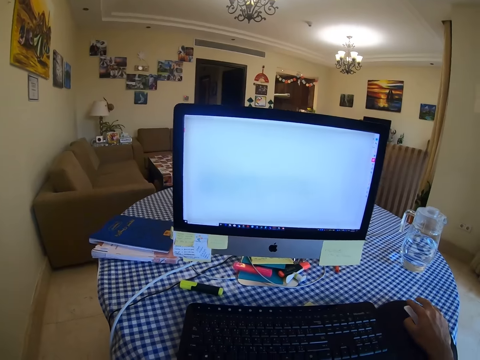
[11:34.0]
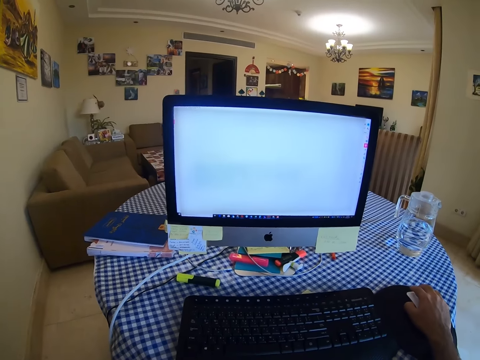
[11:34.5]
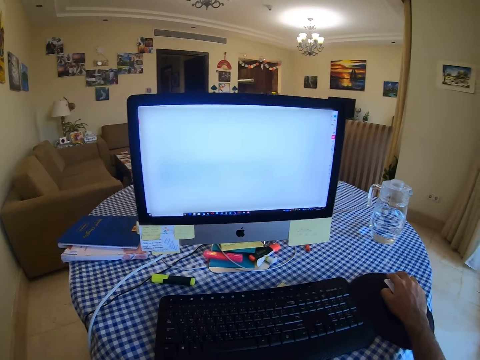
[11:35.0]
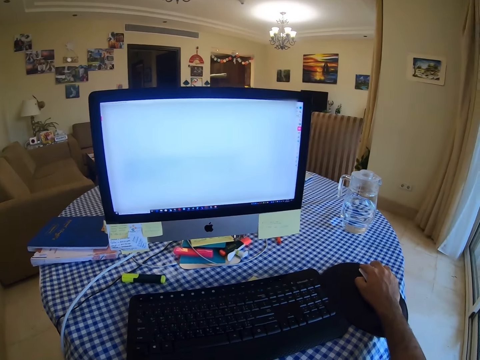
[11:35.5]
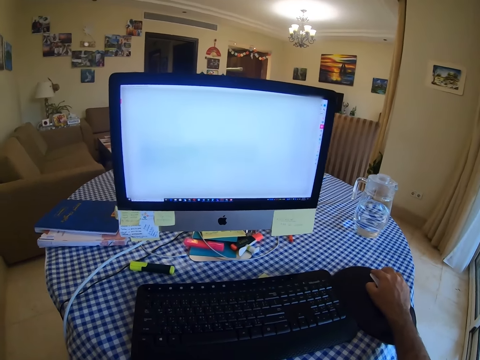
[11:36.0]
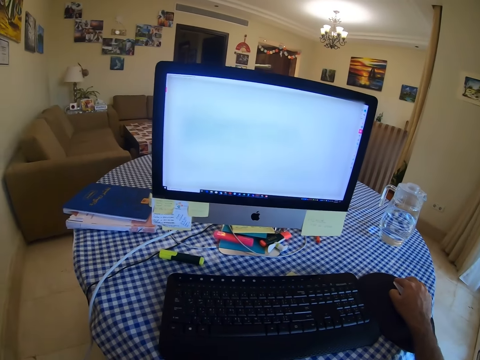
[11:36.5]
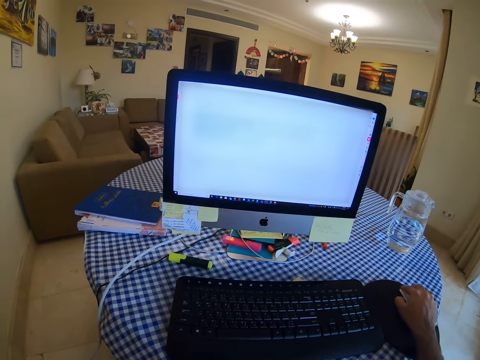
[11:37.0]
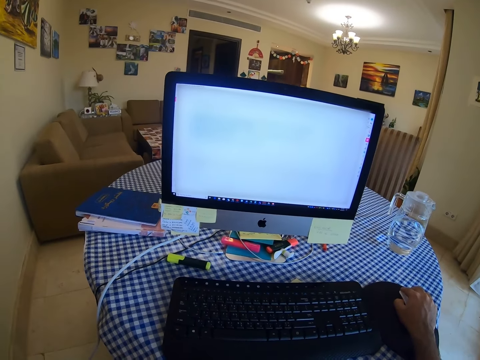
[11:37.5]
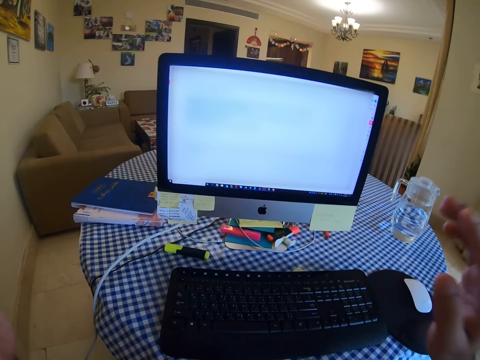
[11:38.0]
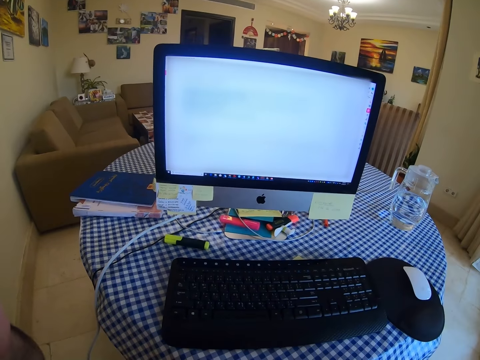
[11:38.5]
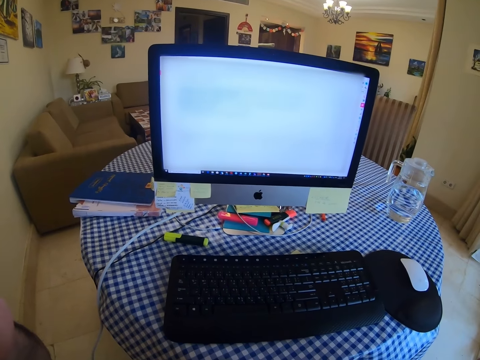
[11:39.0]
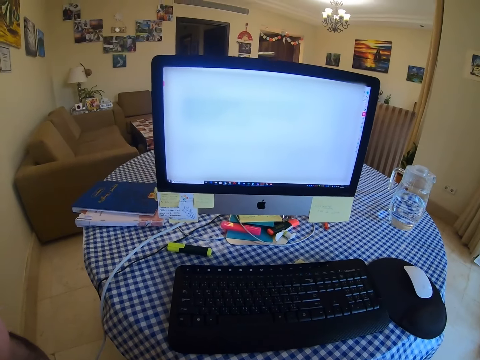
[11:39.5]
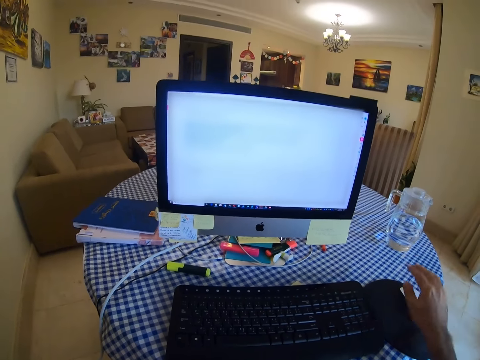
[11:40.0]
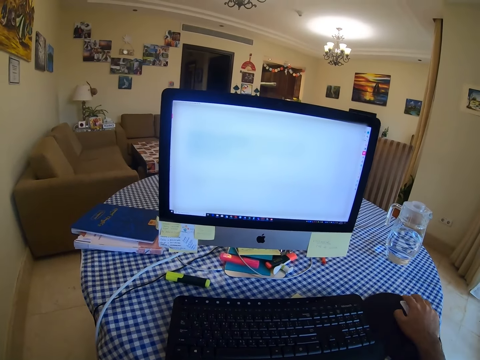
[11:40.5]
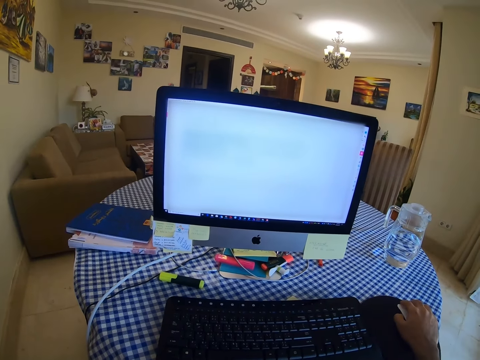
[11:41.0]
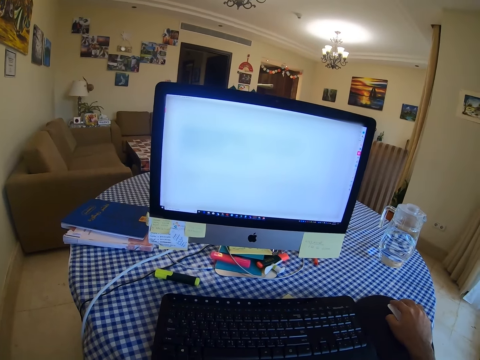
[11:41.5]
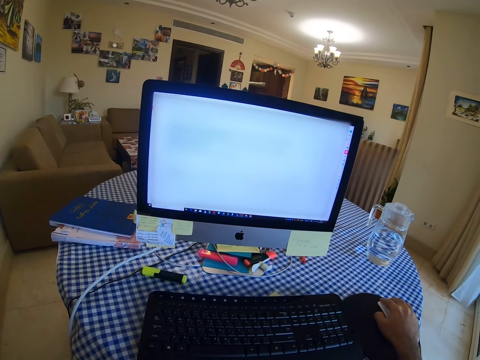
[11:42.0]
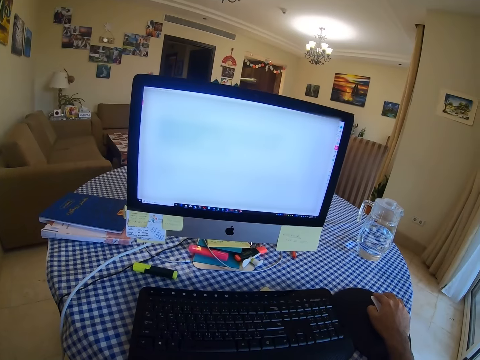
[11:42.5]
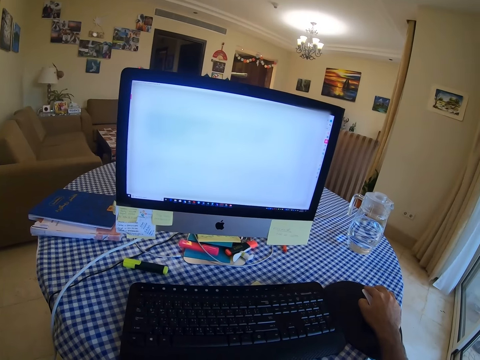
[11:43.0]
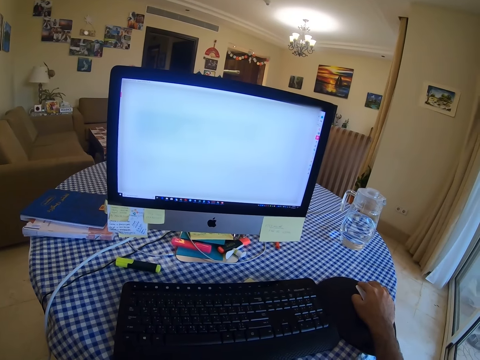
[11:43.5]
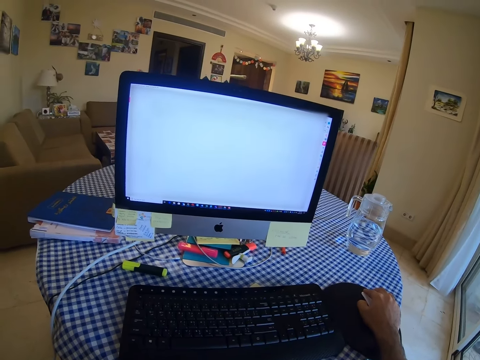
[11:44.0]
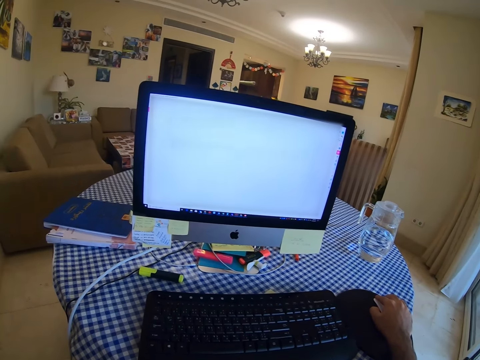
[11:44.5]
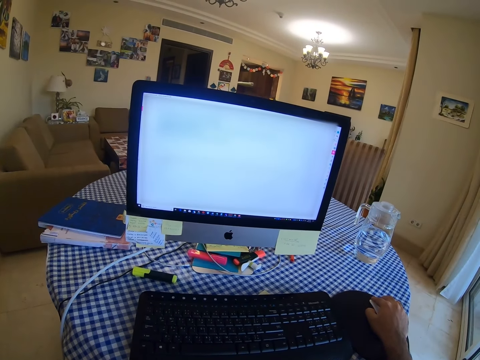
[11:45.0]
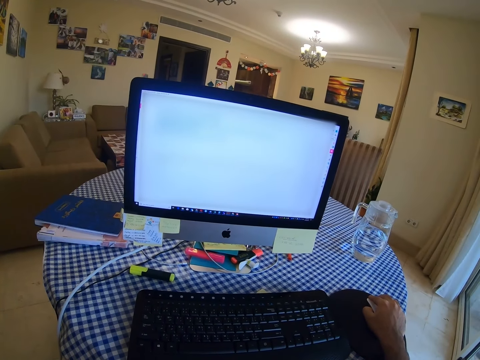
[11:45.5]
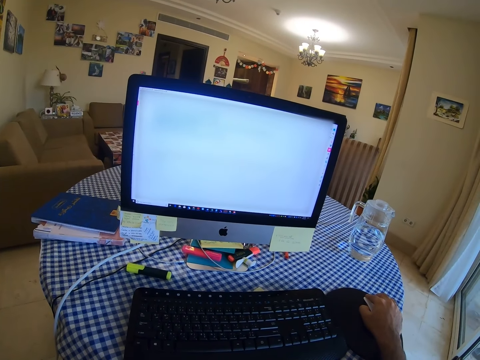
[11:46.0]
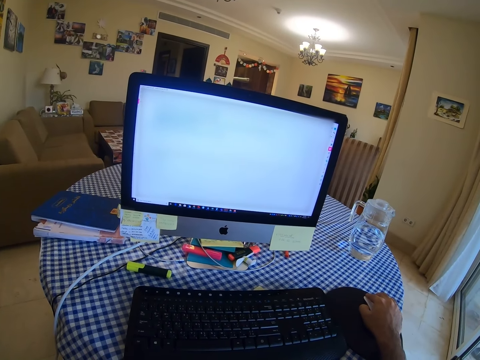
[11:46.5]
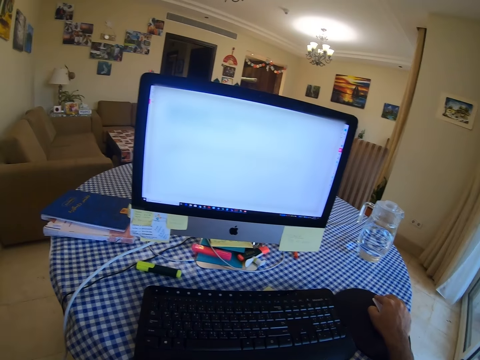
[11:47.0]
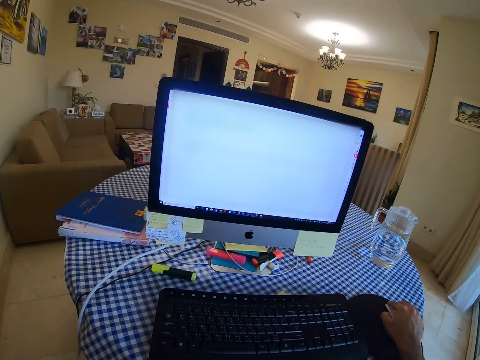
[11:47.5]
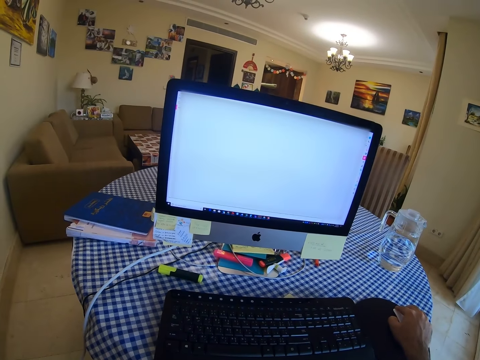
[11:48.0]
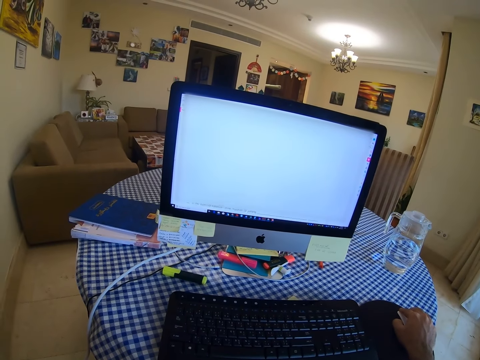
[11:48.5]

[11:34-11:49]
The camera wearer moves hands. They handle a camera. They lower the right hand. They hold a mouse. They scroll the computer with the mouse.

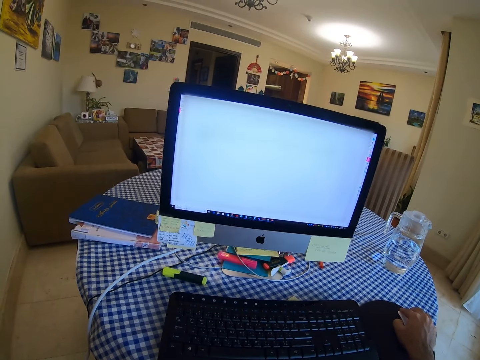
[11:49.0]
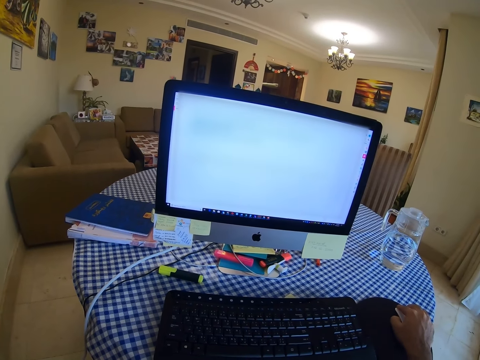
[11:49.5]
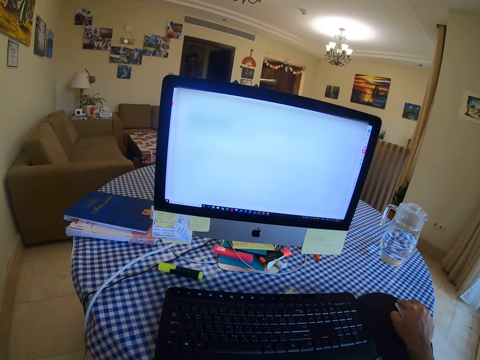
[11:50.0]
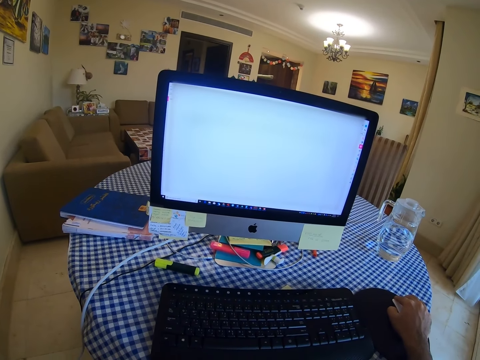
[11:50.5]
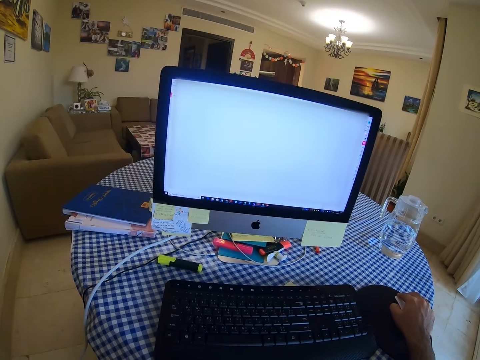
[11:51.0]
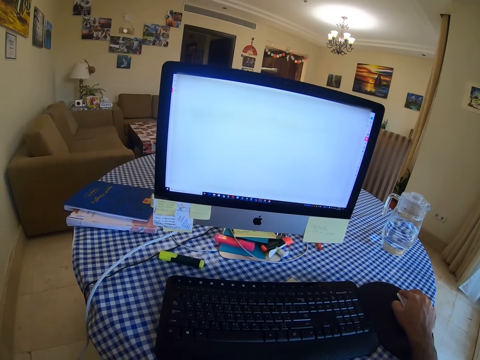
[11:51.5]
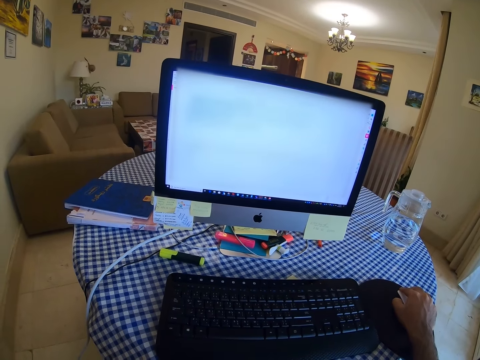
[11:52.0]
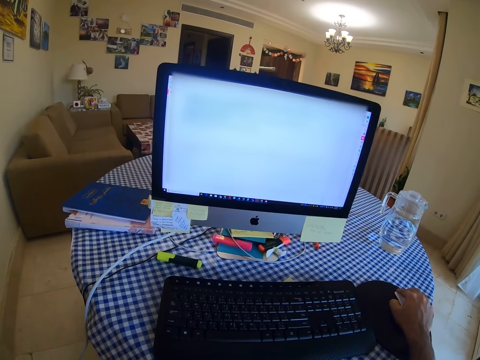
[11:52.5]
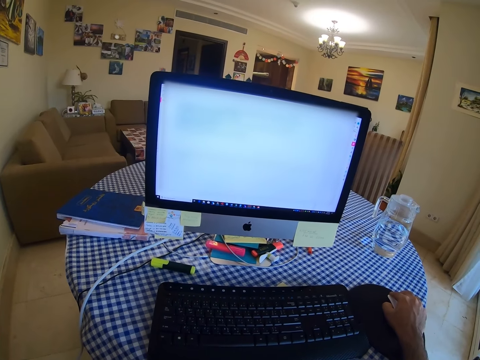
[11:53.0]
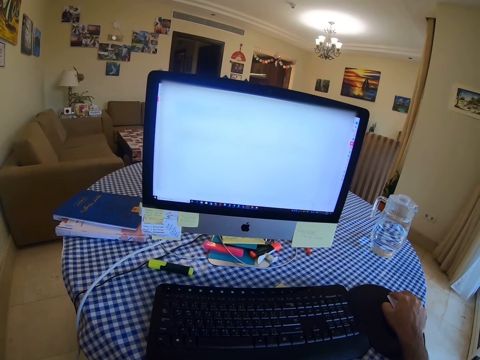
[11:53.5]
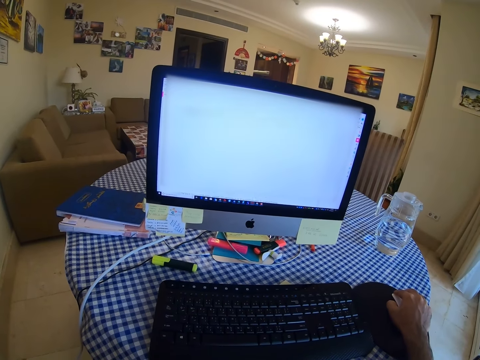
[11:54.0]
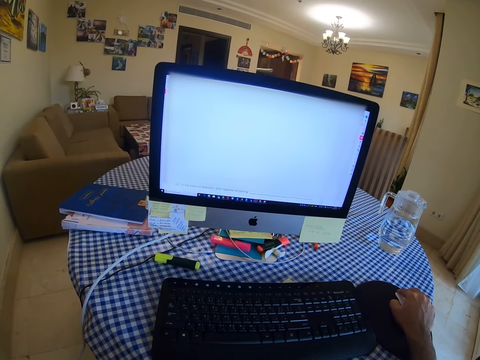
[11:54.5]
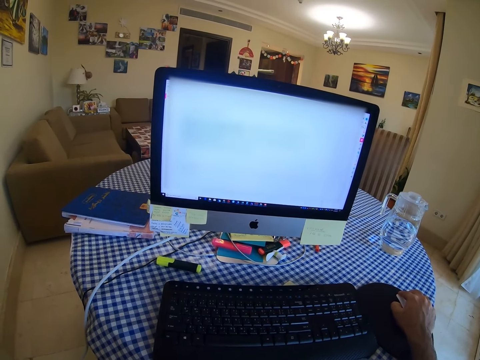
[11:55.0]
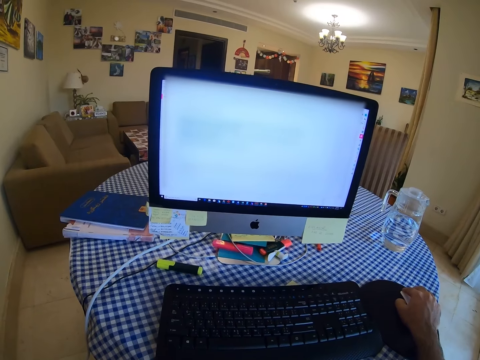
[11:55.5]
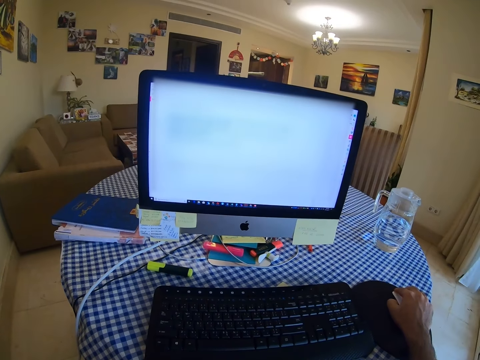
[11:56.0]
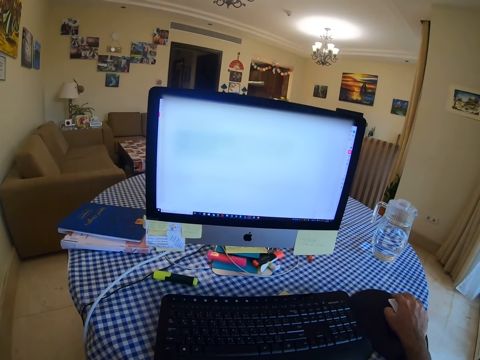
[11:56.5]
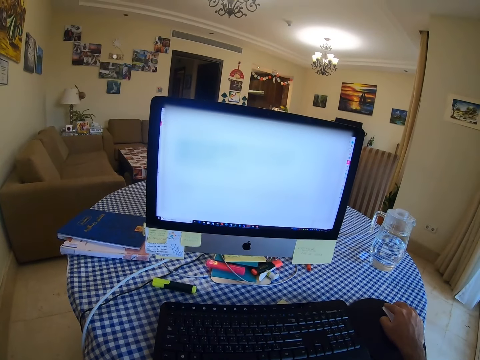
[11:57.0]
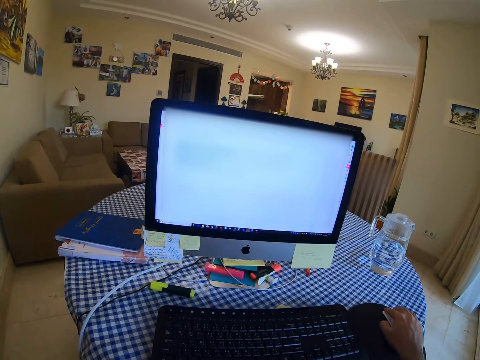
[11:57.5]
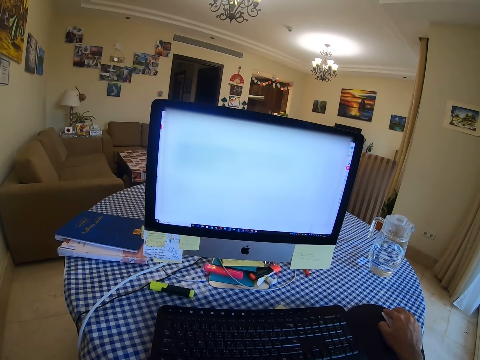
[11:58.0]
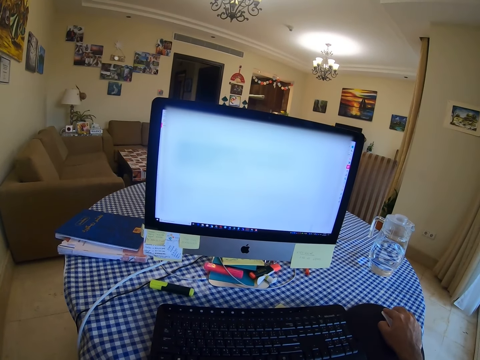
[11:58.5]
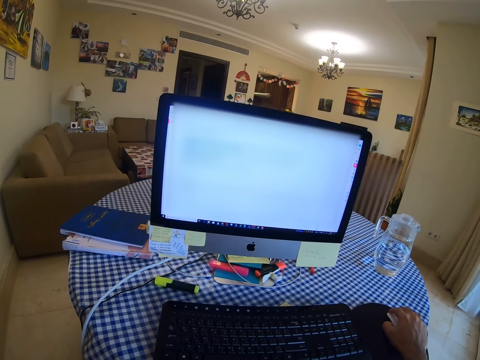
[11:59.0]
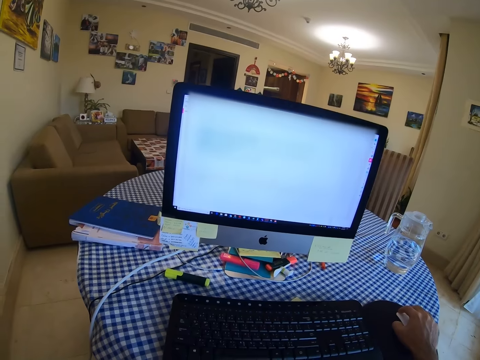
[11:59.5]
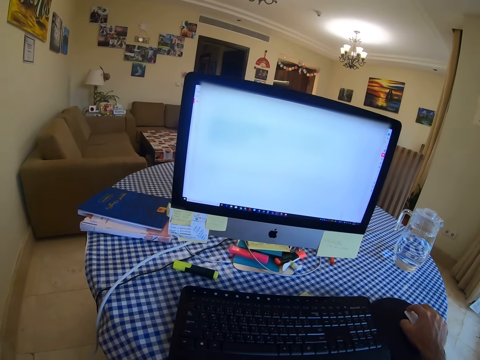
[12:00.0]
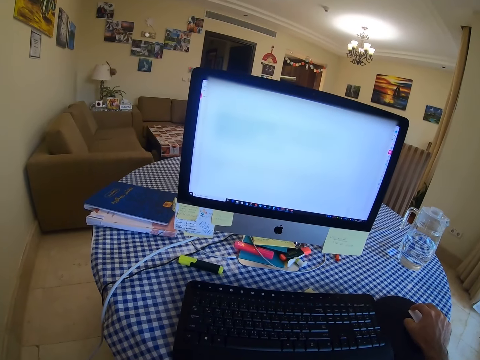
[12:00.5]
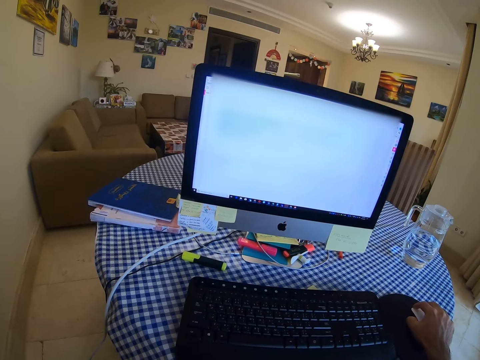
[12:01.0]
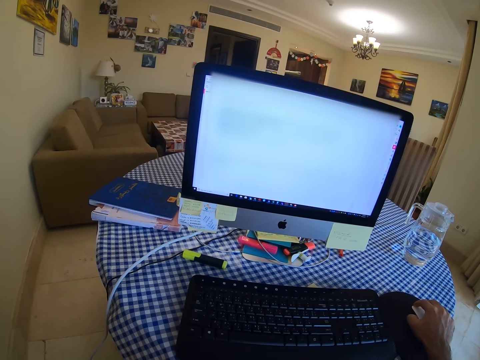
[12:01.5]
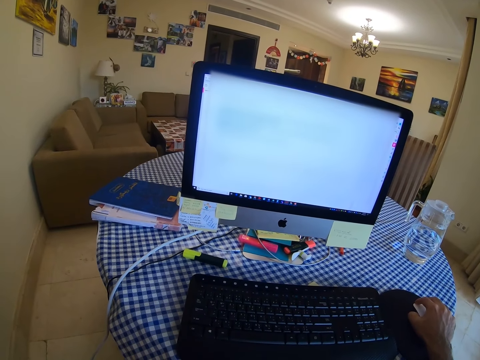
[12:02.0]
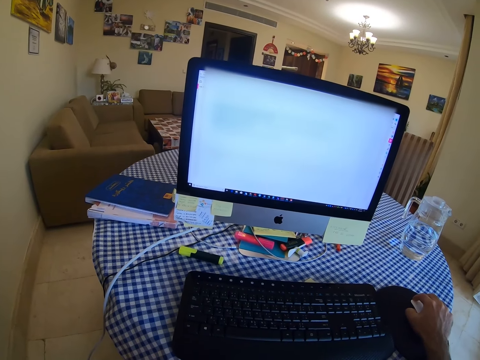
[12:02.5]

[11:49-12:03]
The camera wearer scrolls the computer using a mouse. They click the mouse.
